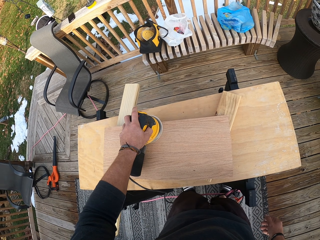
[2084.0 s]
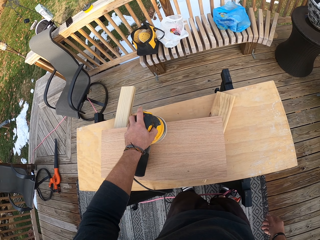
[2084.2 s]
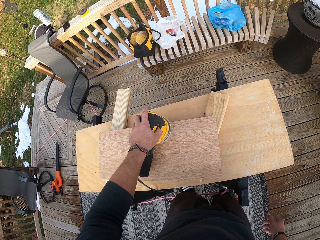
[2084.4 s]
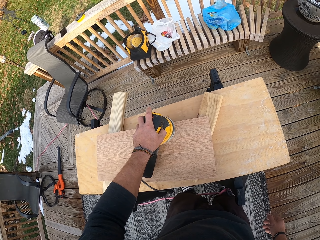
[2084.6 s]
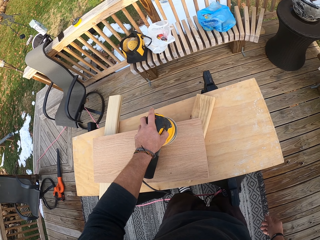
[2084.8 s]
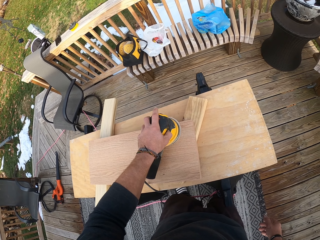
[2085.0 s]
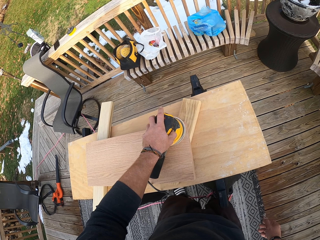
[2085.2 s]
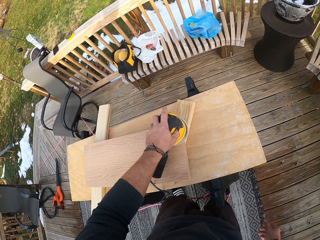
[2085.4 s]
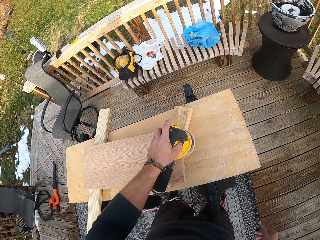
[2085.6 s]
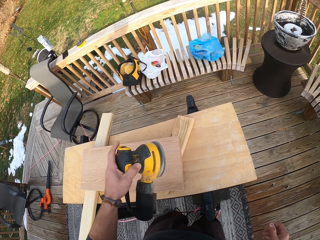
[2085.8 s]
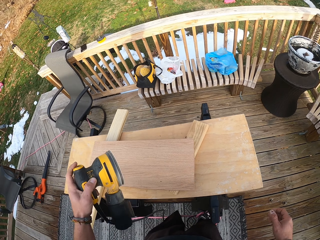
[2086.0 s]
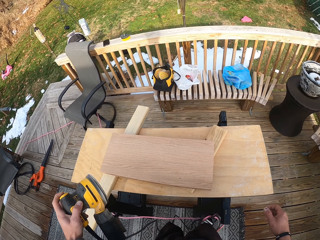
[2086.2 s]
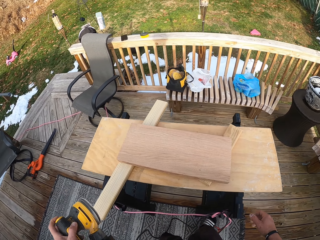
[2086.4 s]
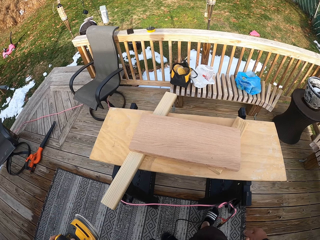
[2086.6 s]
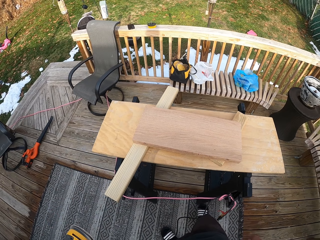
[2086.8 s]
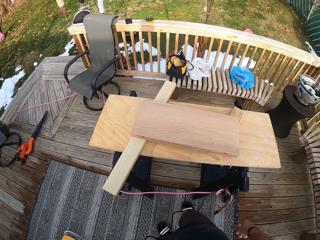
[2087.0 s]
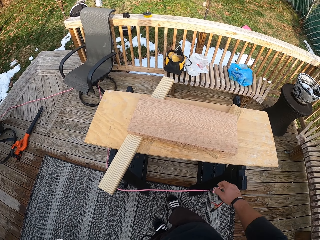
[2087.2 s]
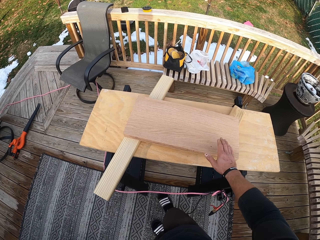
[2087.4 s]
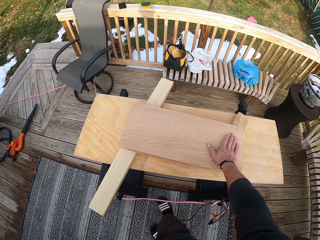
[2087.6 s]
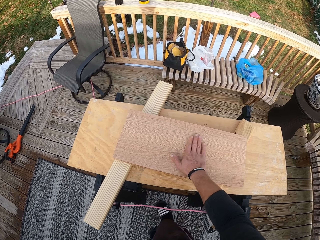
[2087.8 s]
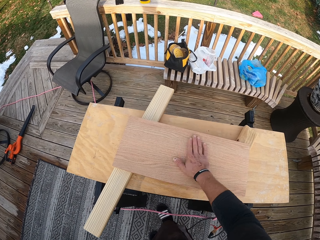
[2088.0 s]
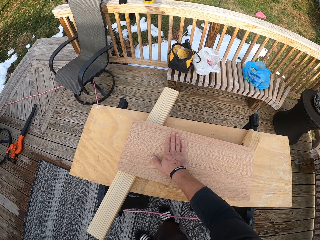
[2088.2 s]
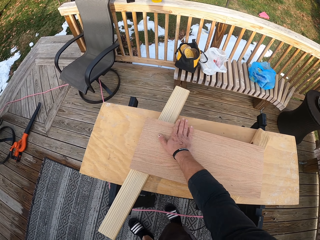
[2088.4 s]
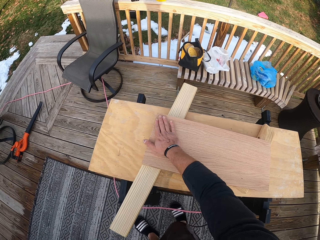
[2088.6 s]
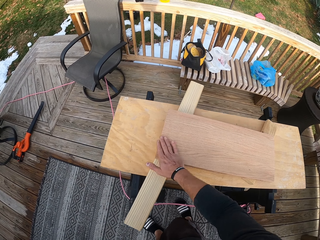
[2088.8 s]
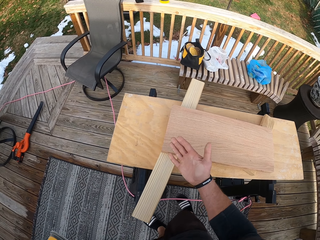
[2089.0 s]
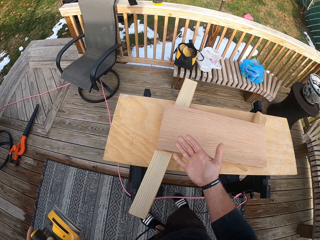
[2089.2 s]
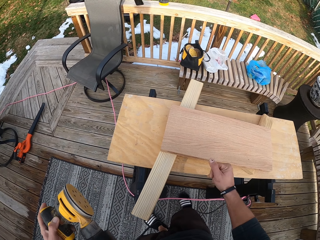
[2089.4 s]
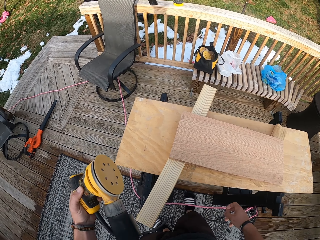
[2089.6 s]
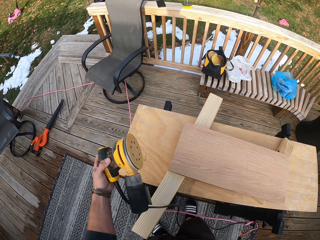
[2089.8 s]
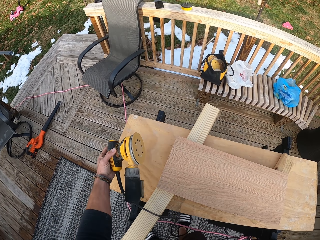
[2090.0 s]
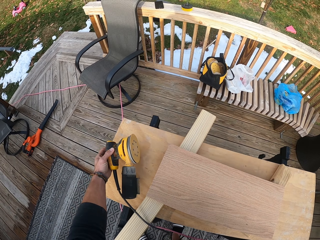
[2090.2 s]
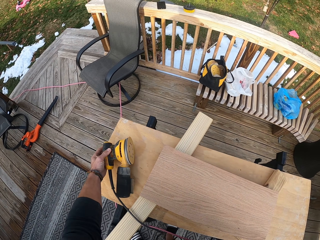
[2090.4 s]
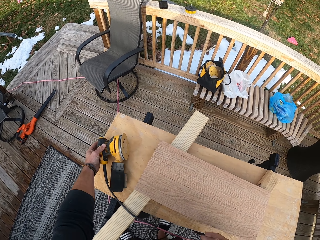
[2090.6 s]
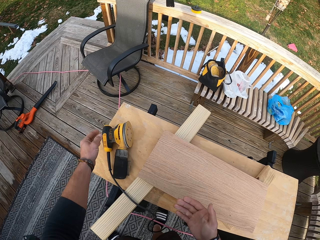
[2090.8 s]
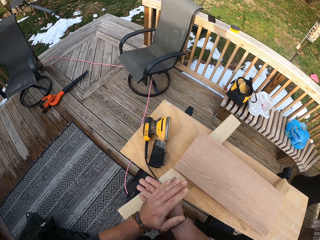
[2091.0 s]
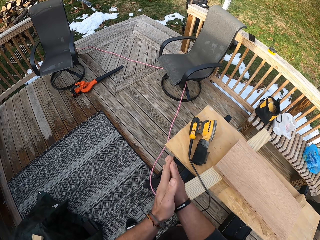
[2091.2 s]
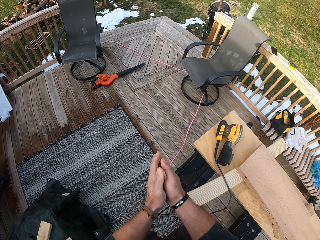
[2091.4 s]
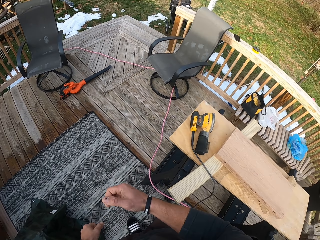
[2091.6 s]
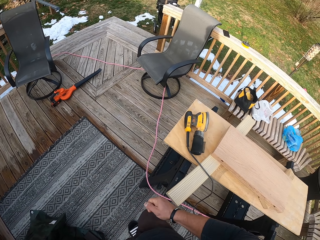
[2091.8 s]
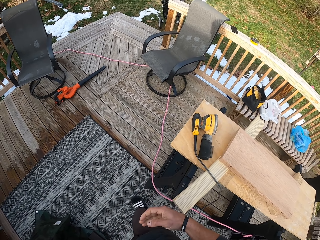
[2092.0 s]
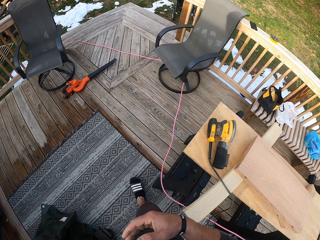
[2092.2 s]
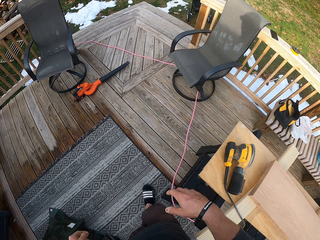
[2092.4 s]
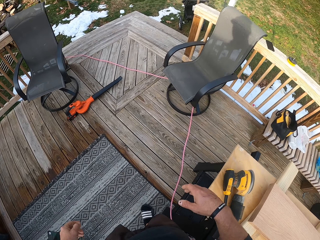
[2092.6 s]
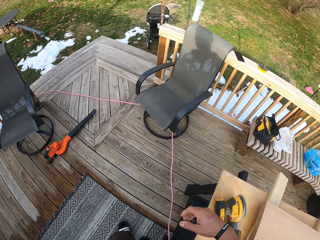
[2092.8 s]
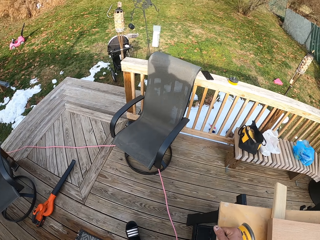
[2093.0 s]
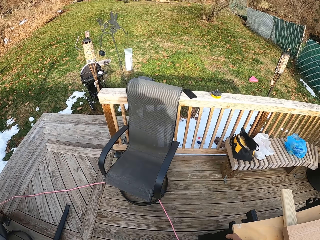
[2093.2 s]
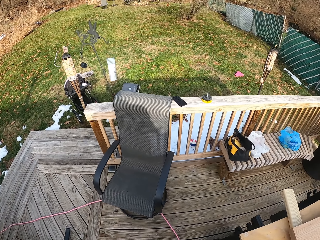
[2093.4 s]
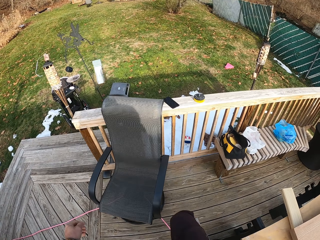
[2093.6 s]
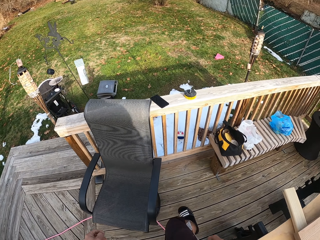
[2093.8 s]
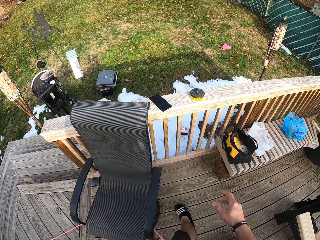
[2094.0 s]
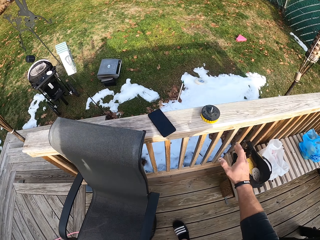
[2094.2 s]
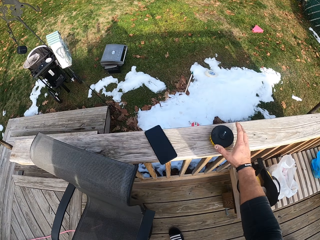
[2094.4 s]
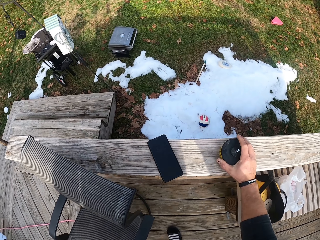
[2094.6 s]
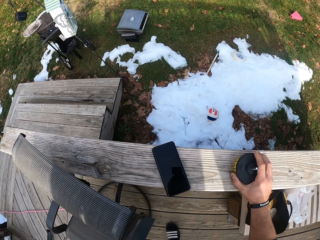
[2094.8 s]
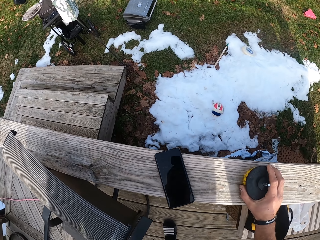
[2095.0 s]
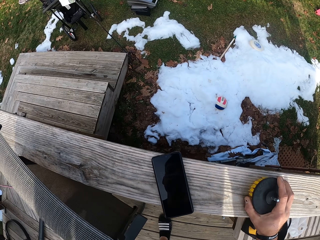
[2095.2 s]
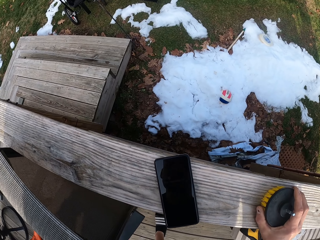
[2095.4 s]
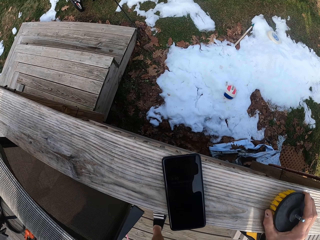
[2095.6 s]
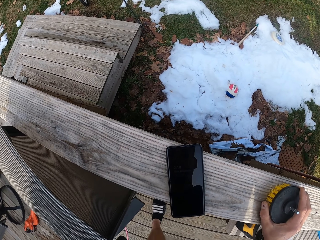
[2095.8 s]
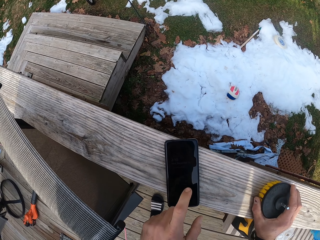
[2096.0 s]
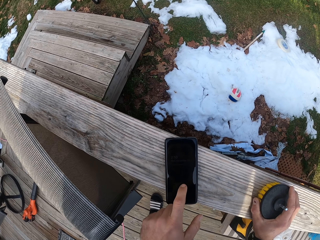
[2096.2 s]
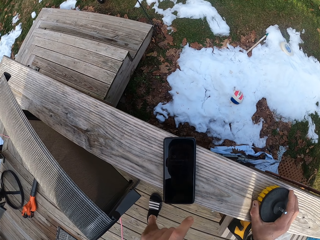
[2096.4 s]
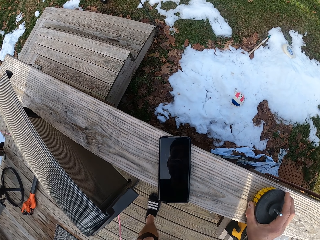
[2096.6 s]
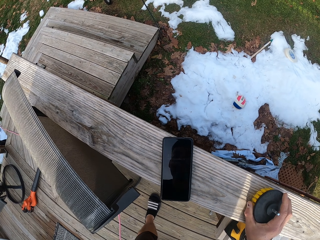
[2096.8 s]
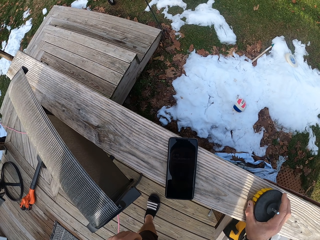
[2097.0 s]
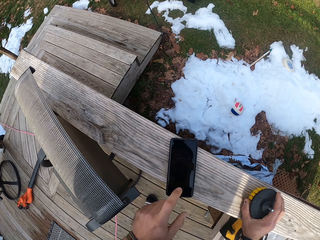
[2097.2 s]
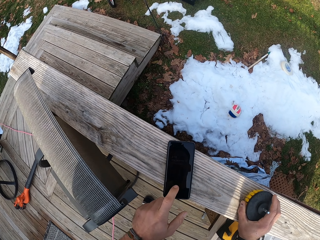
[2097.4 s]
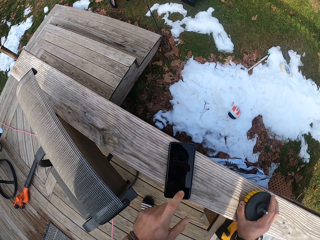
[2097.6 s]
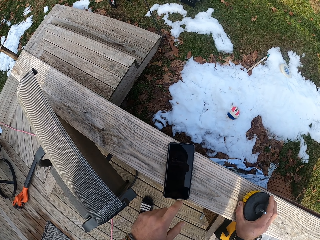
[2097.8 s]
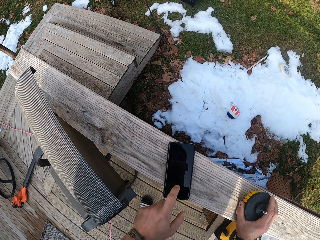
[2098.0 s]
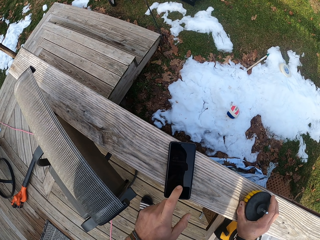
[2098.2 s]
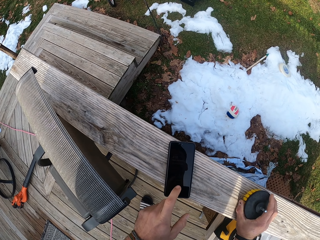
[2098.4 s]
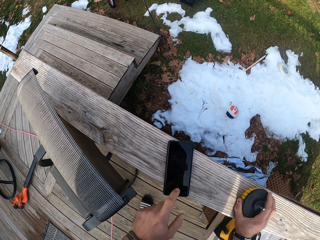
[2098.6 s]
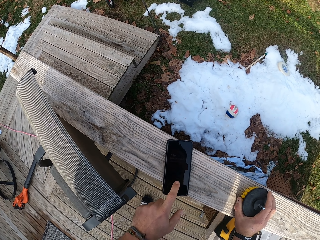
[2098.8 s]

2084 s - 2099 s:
The camera wearer removes the sander from the wood. He rubs the wood on the table with his right hand. He looks at the hand. He drops the wood sander from his left hand on the table. He rubs both hands together and walks around. He touches the brush on the deck railing with his right hand. He picks up the brush sander. He looks at the phone. He touches the phone on the deck railing with his left hand and operates the phone.

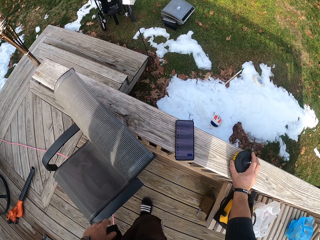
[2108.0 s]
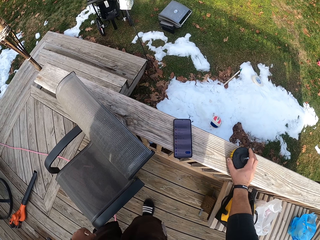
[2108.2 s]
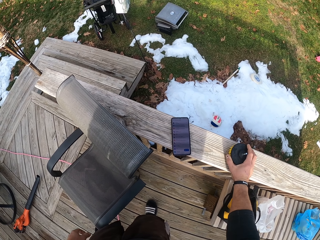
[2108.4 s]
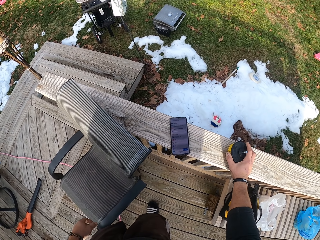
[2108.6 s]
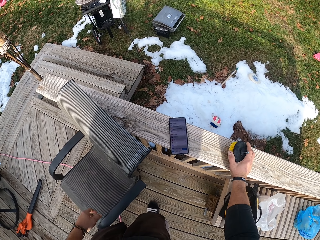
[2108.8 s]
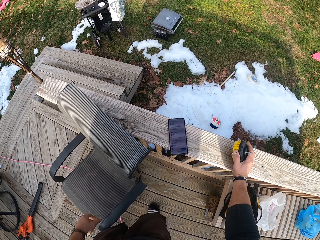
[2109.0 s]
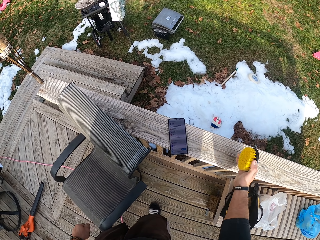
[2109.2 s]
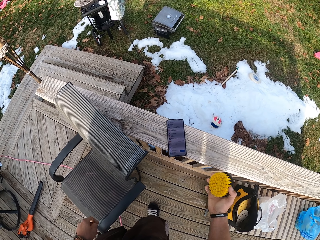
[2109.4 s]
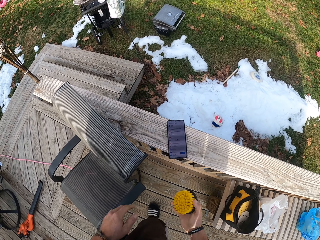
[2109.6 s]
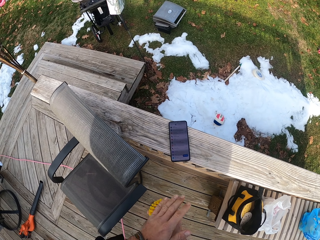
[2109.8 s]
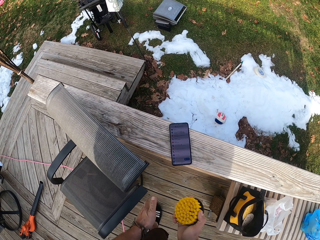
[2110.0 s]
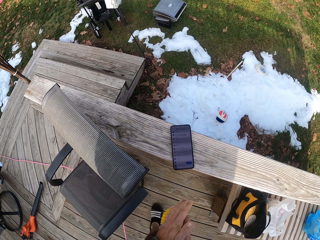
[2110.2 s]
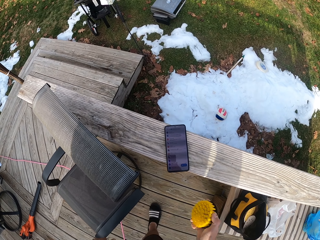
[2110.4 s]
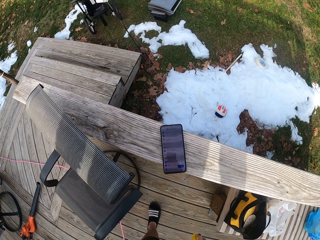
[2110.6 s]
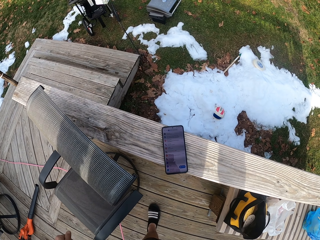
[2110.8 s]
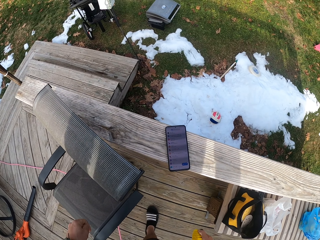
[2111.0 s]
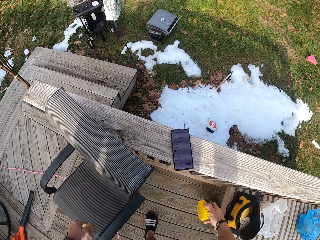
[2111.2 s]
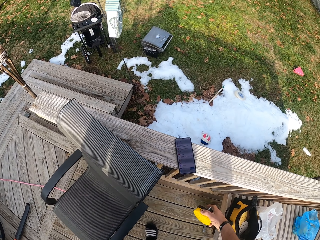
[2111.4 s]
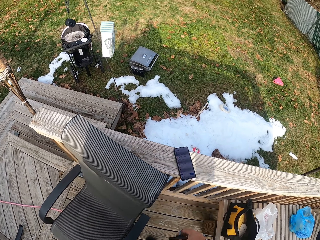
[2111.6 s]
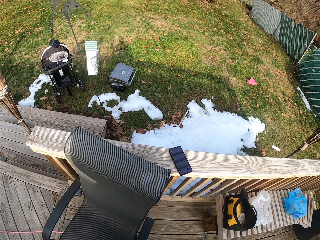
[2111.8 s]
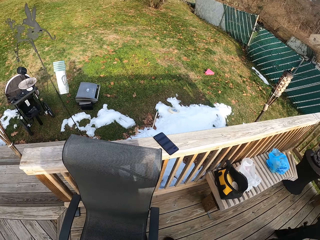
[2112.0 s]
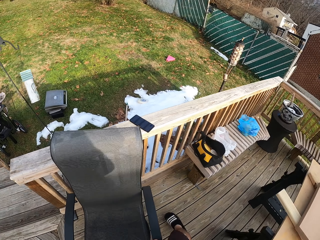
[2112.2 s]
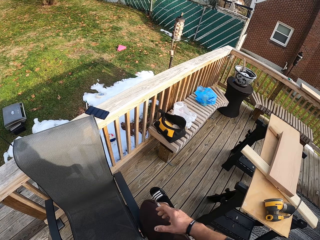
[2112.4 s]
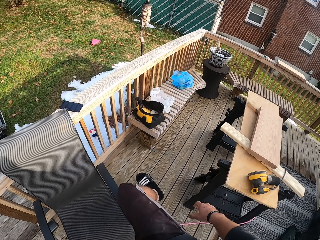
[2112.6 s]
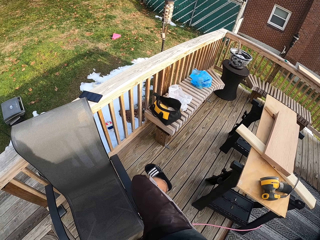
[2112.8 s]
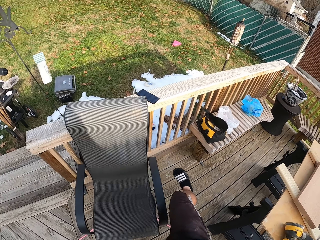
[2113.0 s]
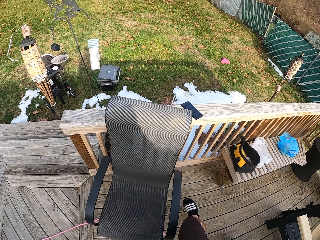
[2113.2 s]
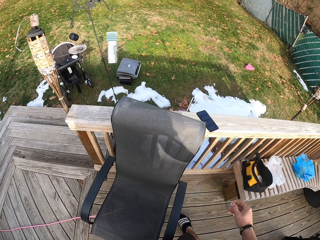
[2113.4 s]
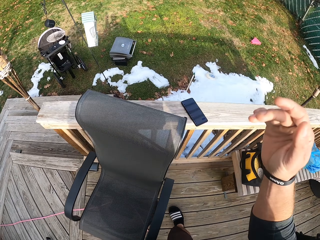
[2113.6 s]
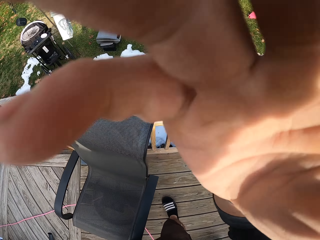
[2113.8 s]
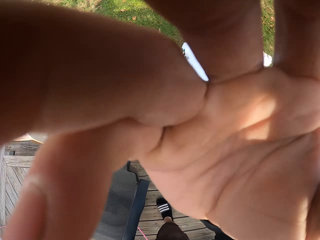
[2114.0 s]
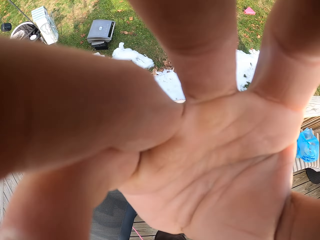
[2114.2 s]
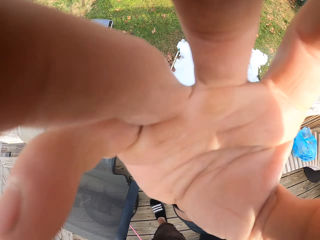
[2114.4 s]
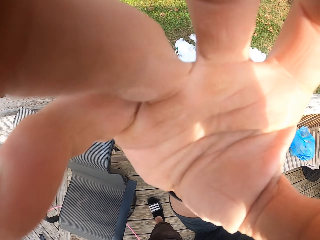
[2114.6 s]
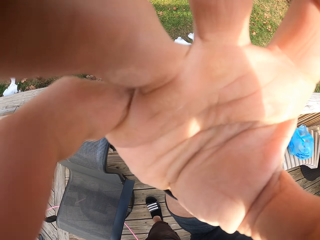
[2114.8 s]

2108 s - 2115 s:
The camera wearer lifts the brush from the deck railing with his right hand. He rubs the brush in his right hand with his left hand. He looks down. He touches the camera on his head with his right hand. He adjusts the camera.
